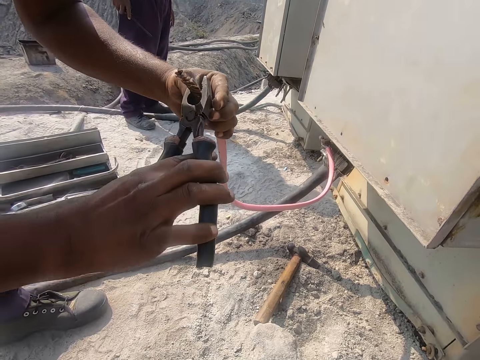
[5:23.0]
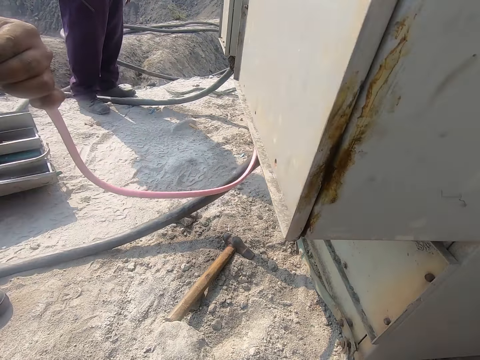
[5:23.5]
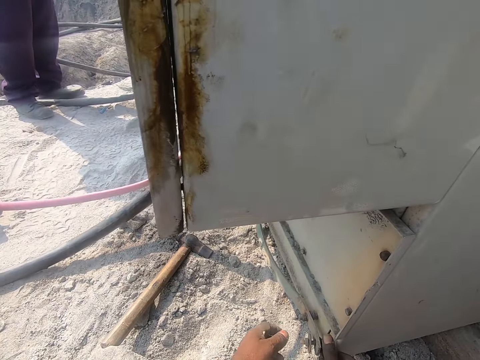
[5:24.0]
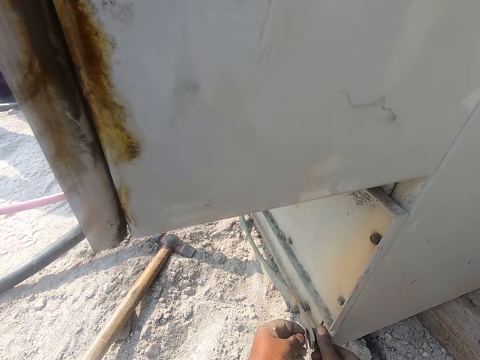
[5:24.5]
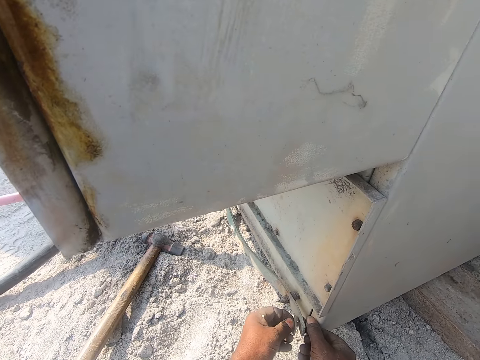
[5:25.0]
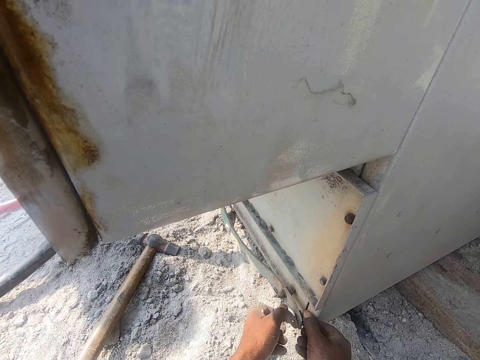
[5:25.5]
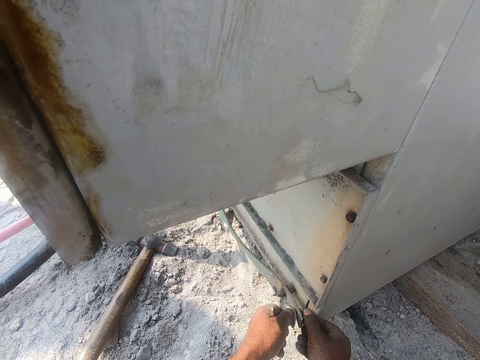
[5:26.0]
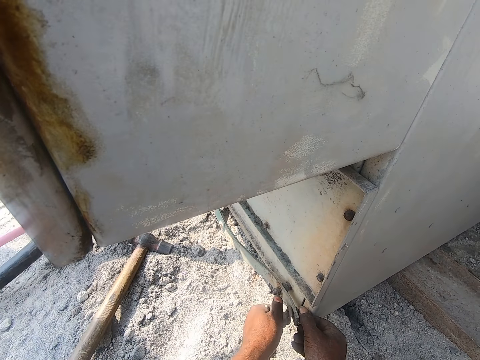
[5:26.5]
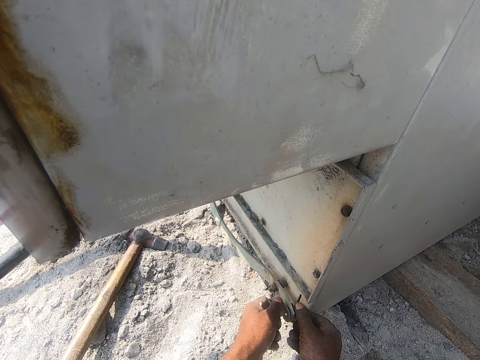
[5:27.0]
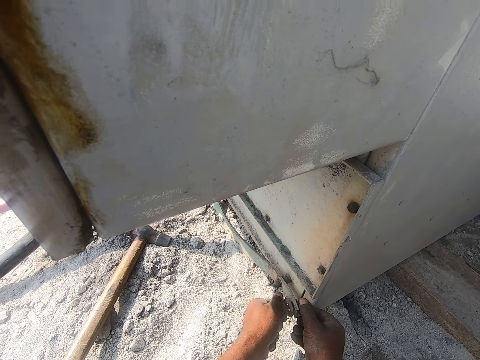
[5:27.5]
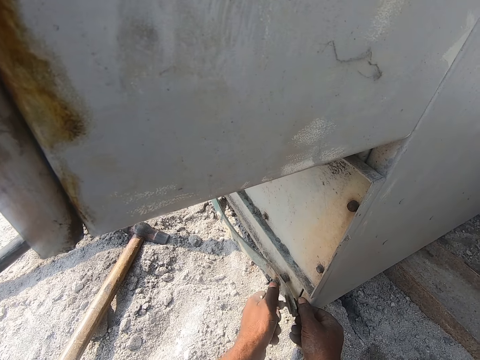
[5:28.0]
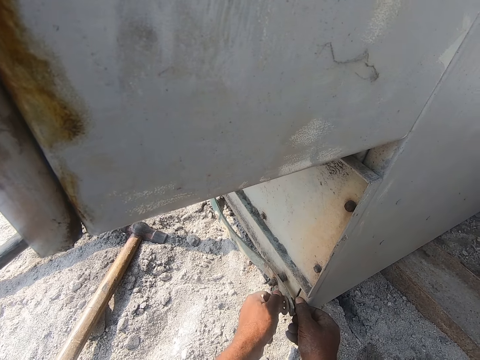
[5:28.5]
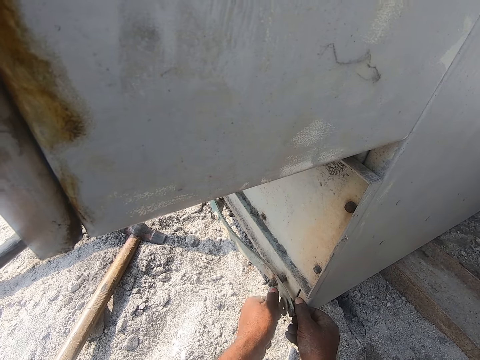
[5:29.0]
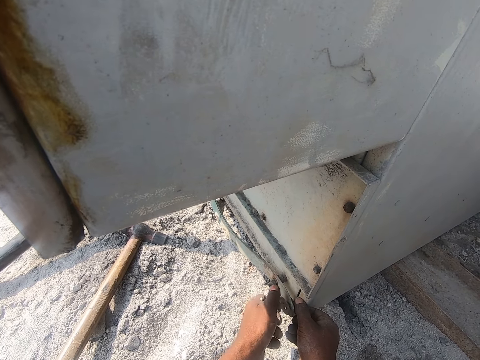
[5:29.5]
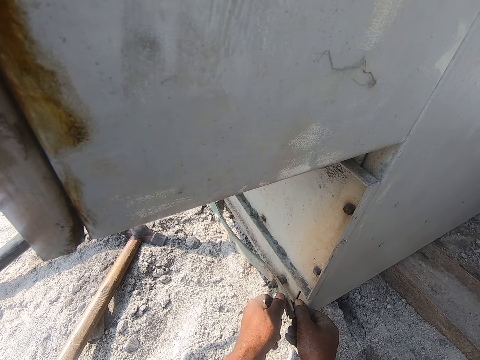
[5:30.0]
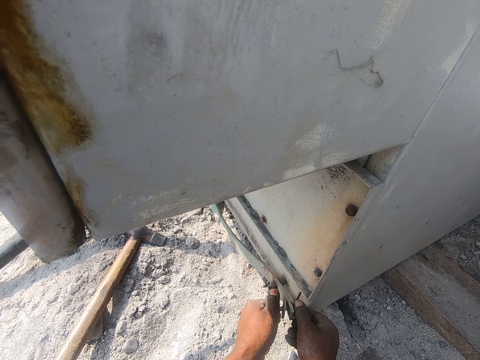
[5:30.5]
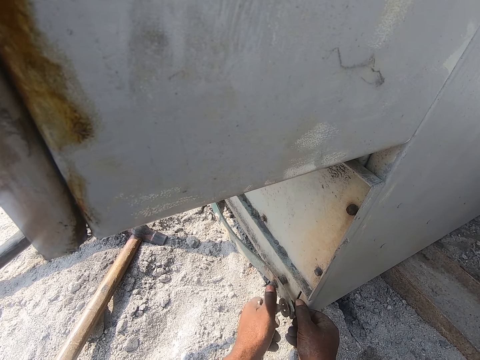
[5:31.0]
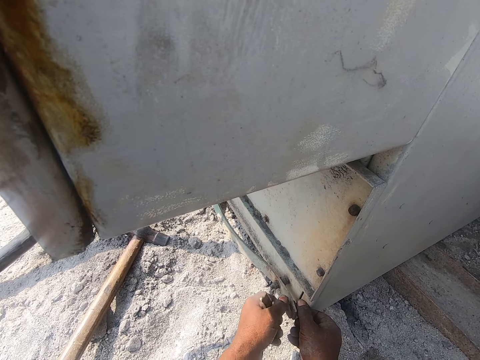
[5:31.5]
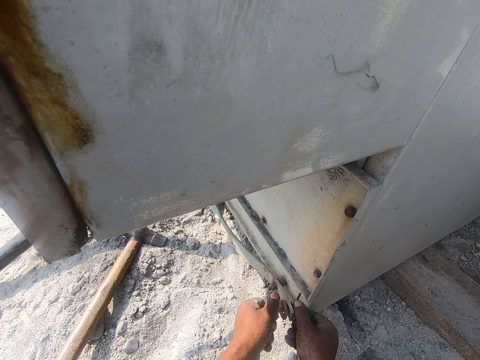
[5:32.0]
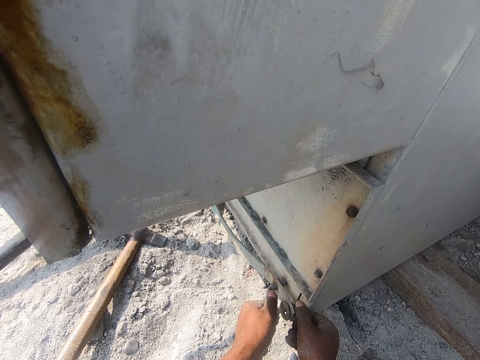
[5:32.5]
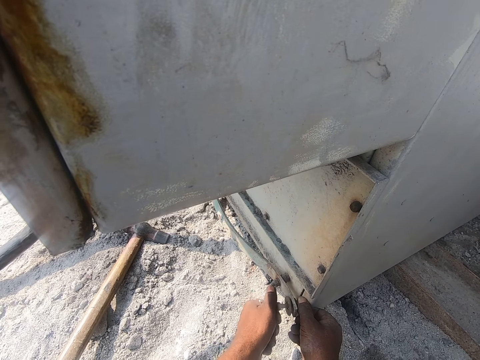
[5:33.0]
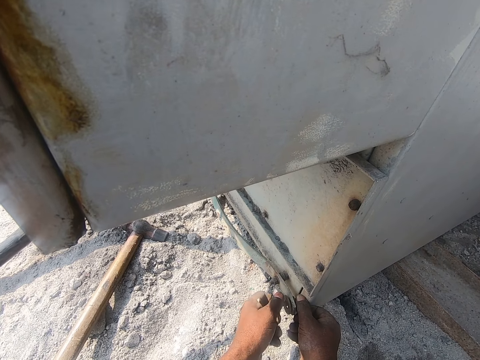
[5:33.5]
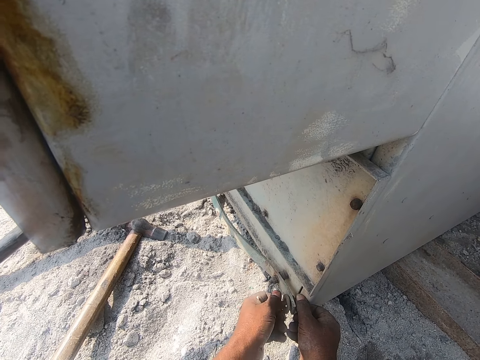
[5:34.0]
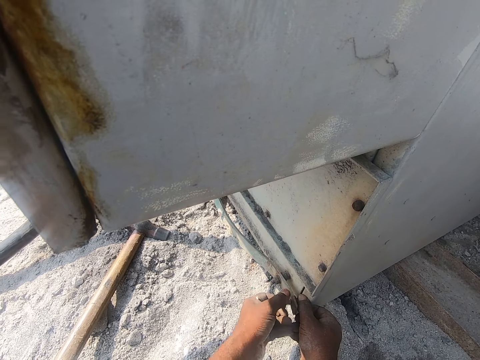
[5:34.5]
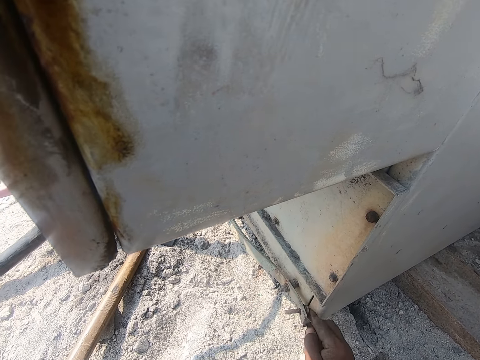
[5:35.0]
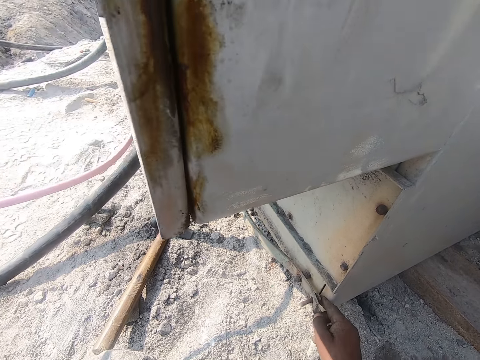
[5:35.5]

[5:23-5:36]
The camera wearer loosens the bolt. They close the wire using a nail.

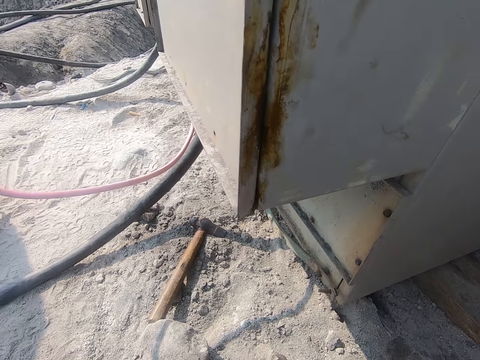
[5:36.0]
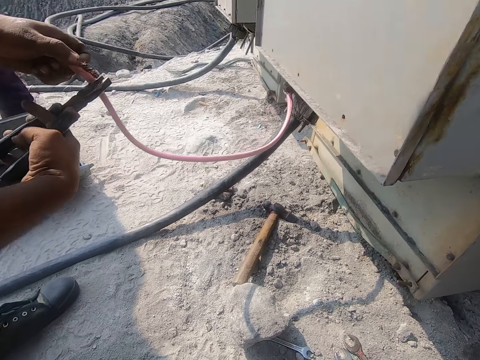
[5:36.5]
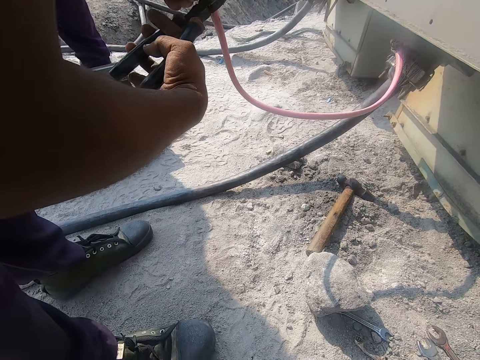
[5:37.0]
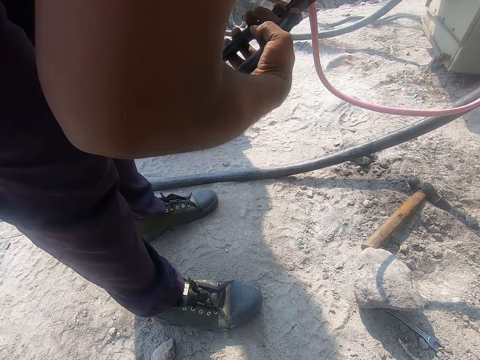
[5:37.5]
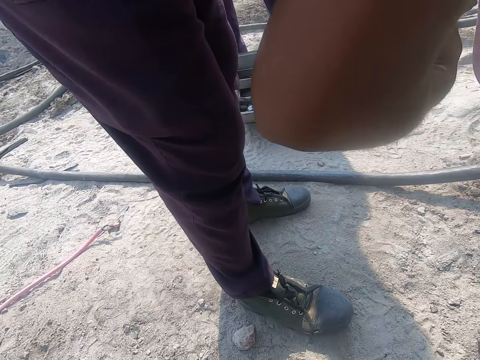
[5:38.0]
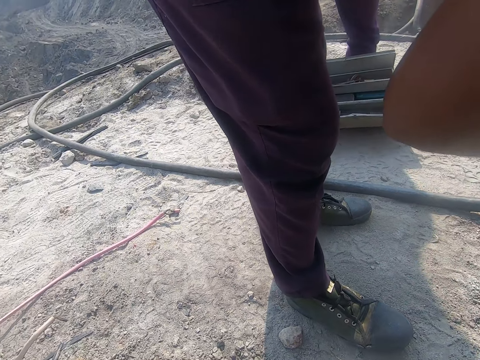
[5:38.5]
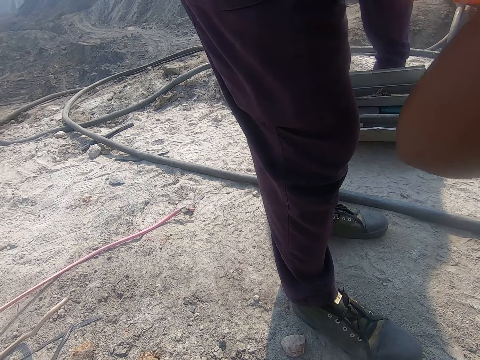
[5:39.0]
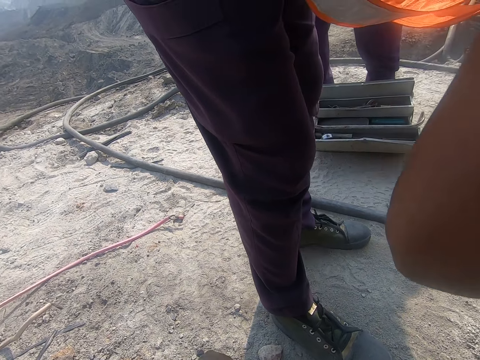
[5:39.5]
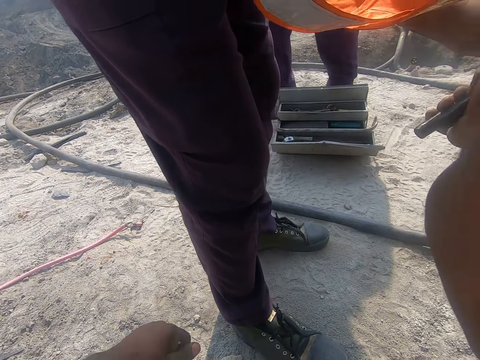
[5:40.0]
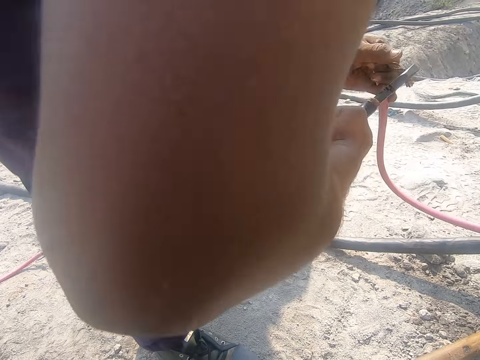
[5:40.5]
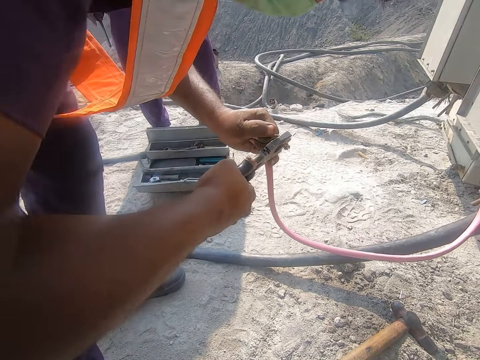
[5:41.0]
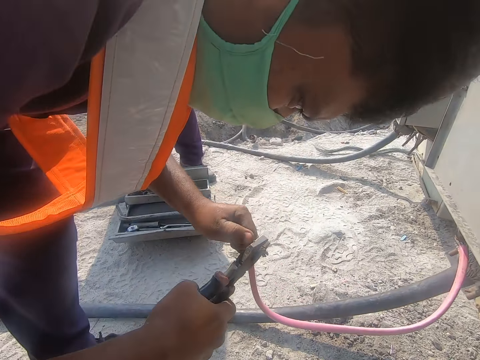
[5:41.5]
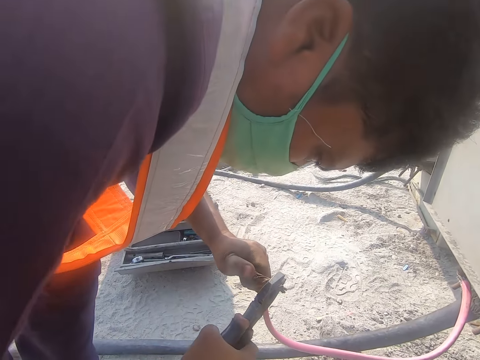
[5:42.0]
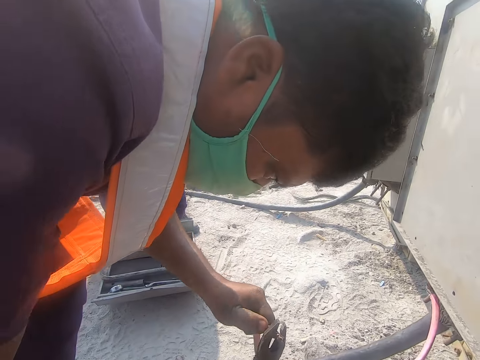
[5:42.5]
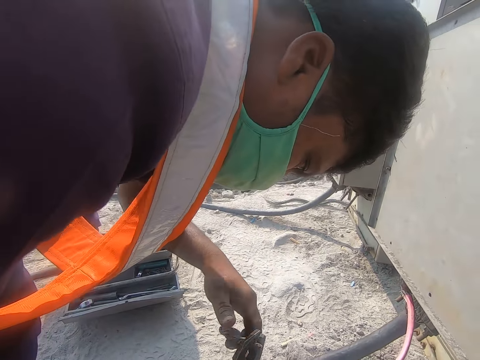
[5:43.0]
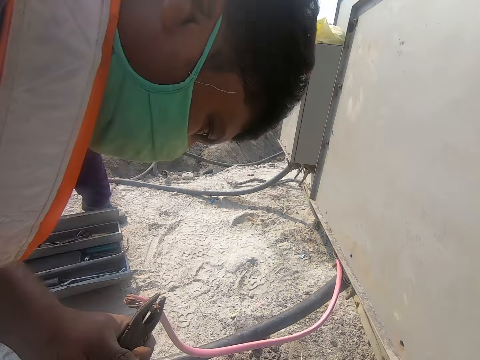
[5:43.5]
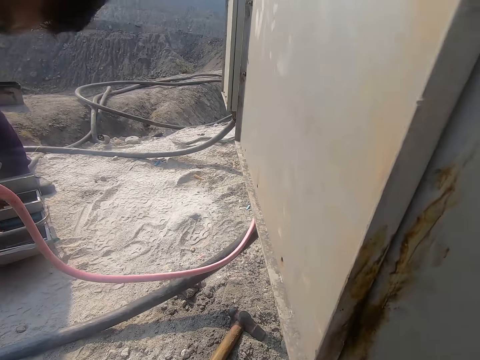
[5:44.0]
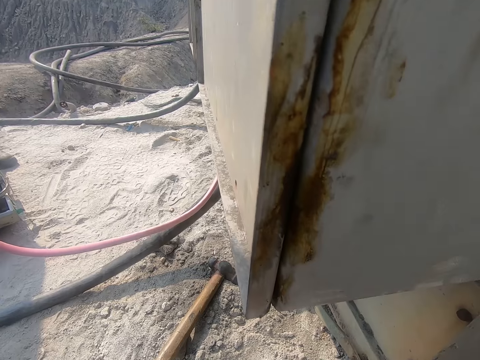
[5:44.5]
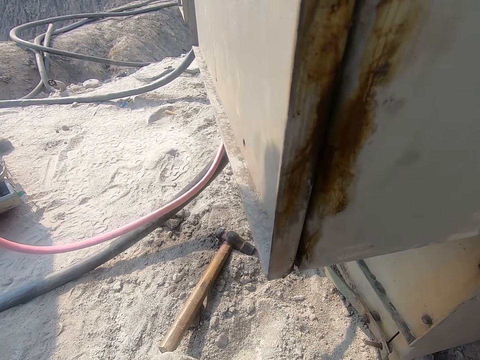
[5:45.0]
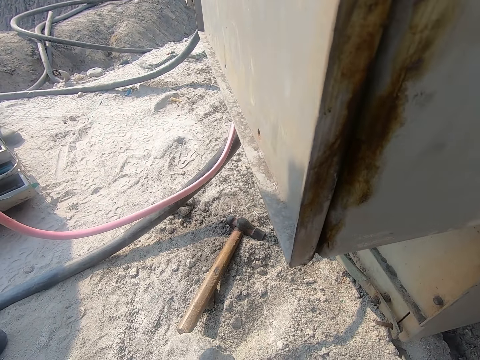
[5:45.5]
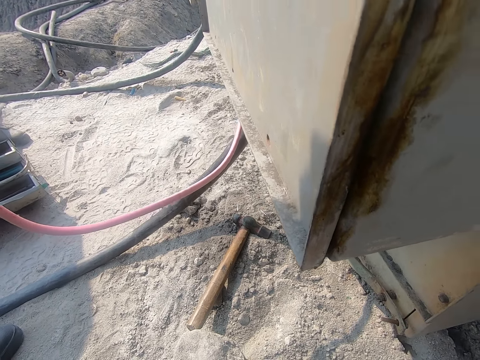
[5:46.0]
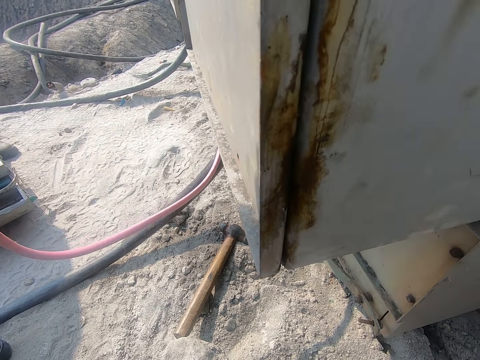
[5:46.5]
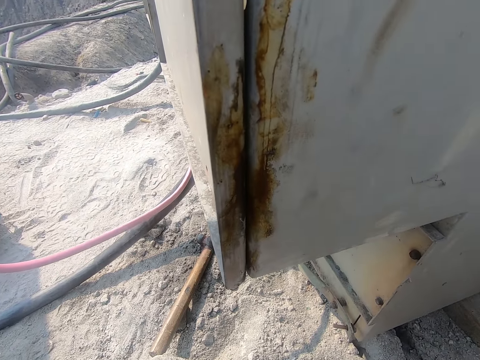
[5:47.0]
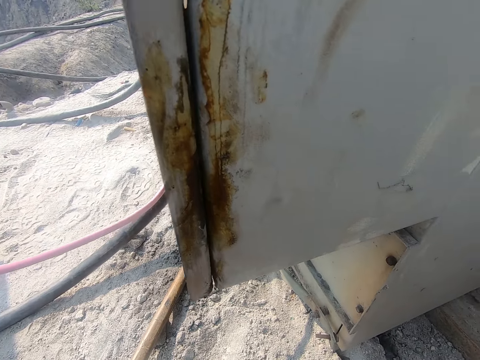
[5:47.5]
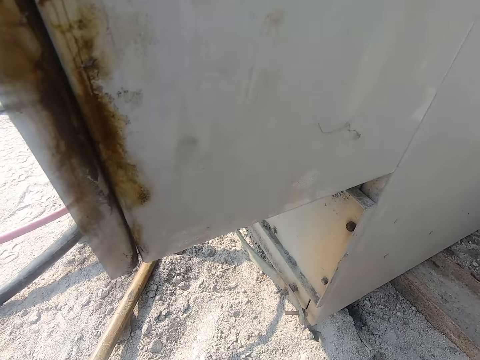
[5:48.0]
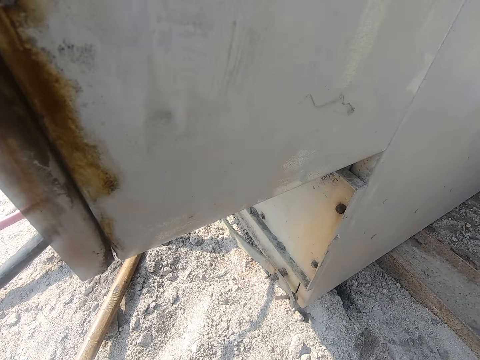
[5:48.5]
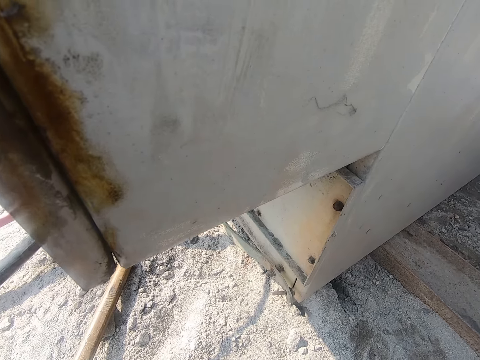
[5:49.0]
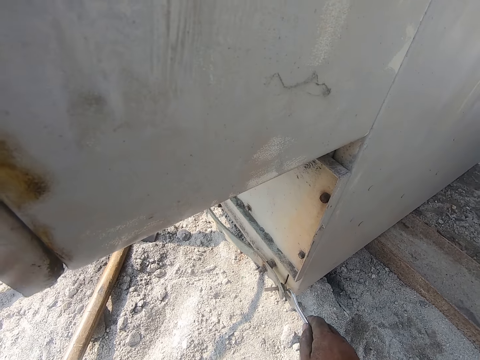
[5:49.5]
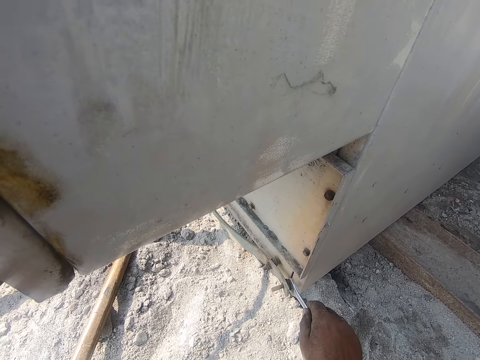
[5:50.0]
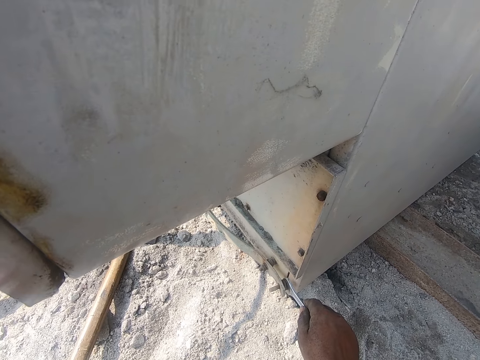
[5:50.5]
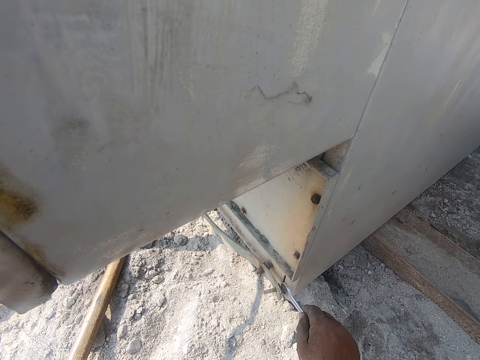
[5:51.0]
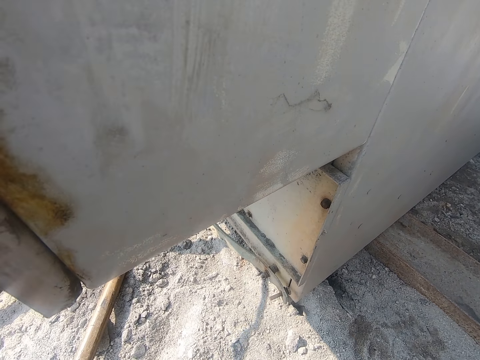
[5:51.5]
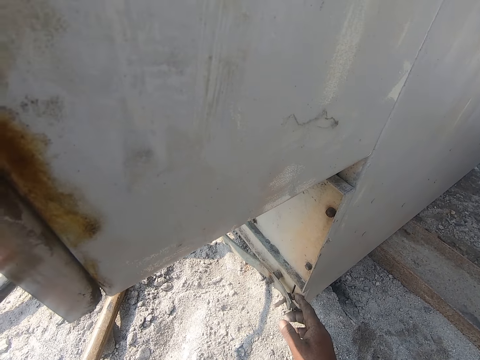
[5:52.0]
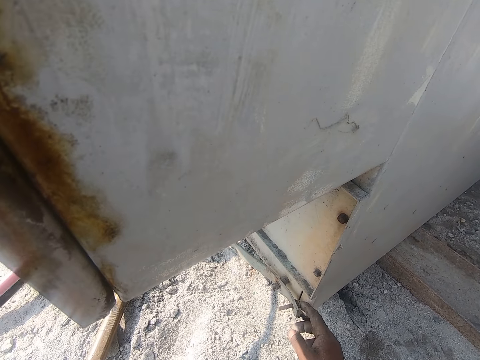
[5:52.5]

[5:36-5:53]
The camera wearer looks around. They use the spanner.
